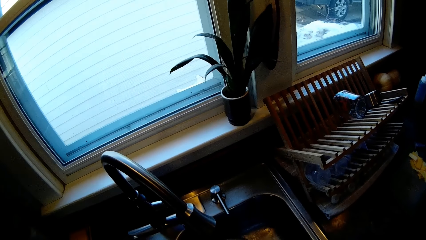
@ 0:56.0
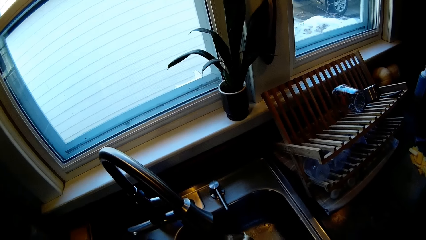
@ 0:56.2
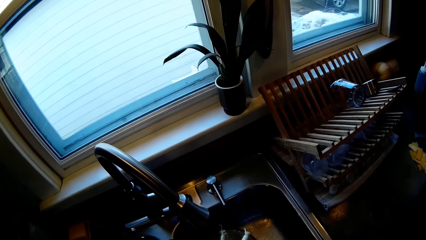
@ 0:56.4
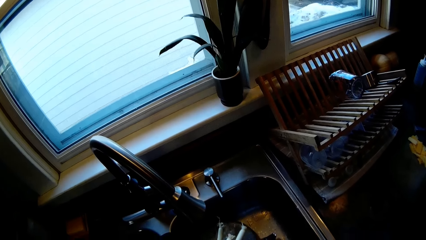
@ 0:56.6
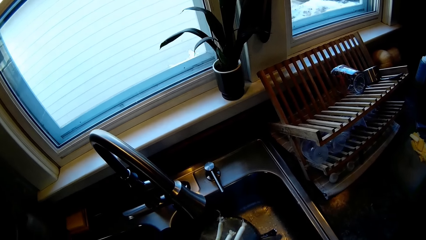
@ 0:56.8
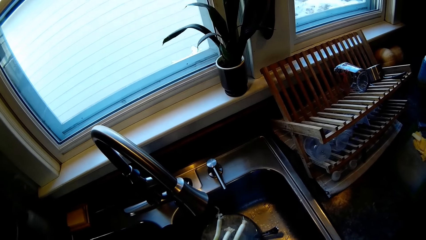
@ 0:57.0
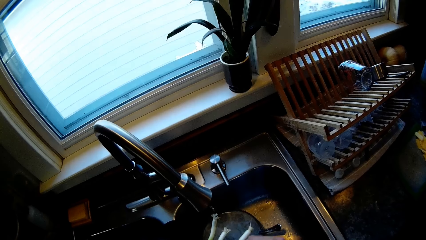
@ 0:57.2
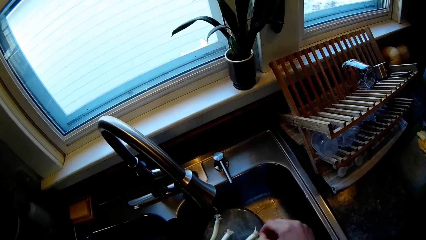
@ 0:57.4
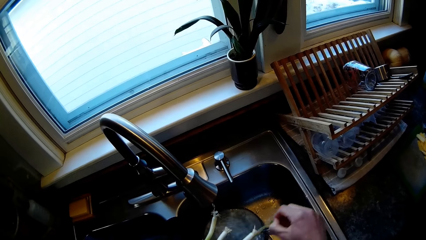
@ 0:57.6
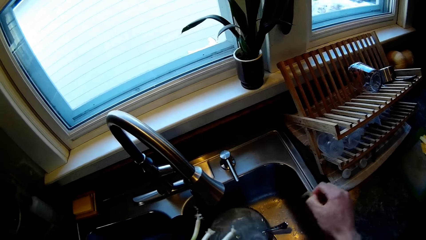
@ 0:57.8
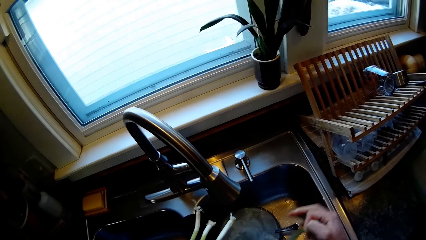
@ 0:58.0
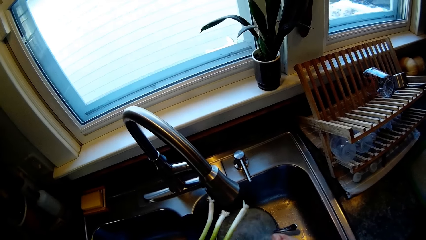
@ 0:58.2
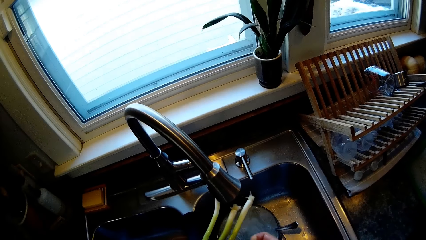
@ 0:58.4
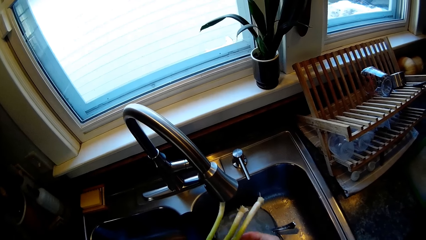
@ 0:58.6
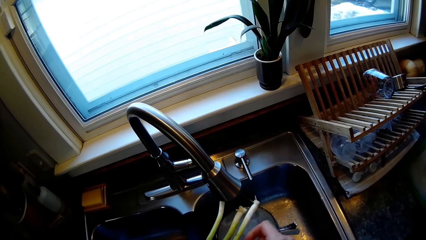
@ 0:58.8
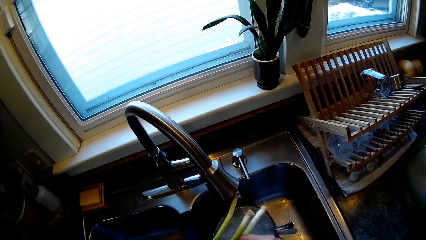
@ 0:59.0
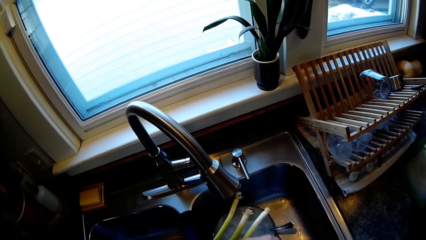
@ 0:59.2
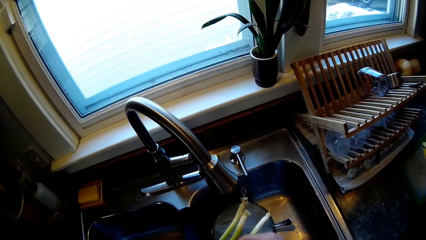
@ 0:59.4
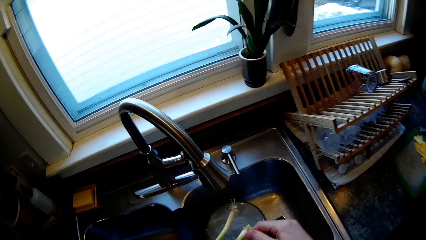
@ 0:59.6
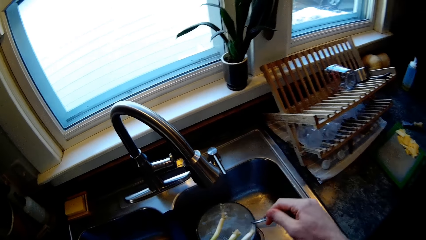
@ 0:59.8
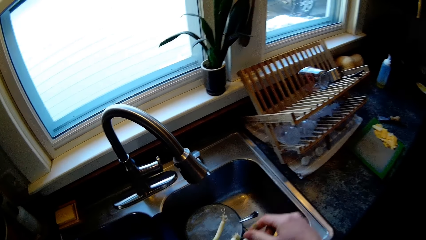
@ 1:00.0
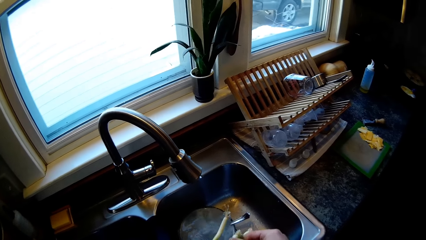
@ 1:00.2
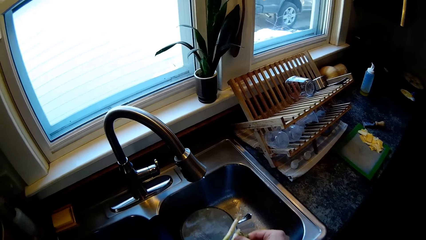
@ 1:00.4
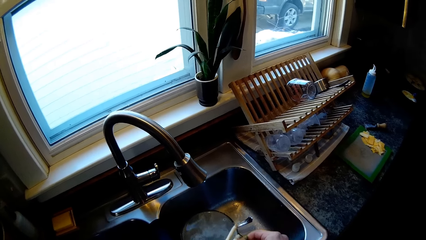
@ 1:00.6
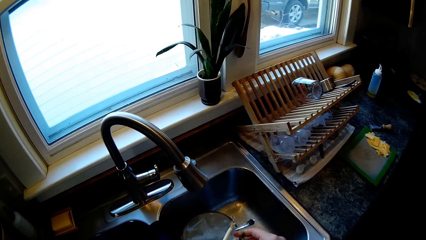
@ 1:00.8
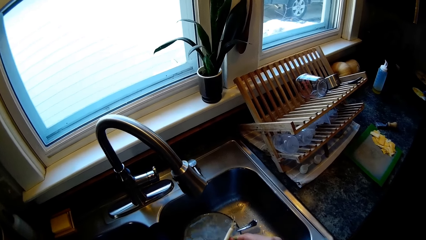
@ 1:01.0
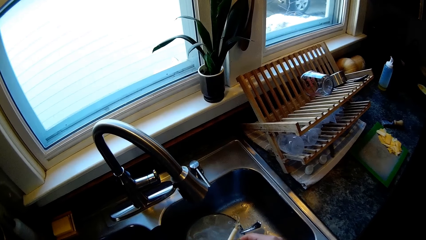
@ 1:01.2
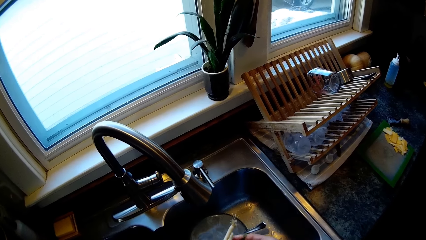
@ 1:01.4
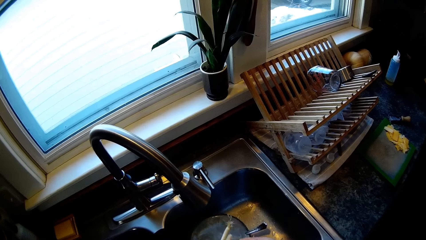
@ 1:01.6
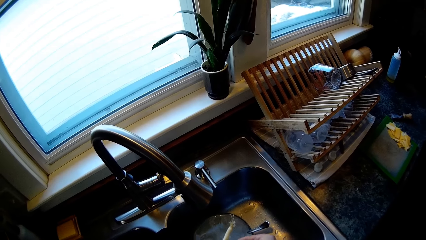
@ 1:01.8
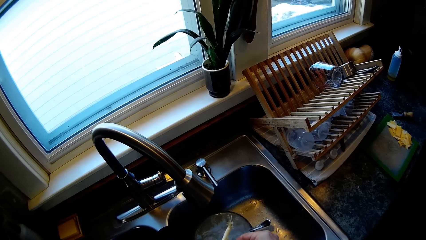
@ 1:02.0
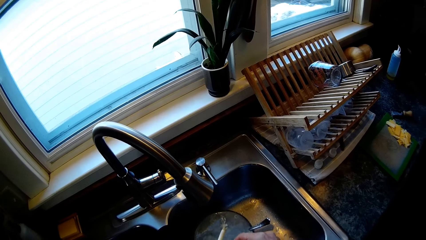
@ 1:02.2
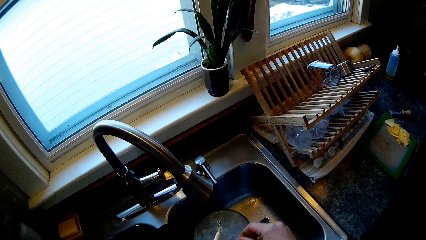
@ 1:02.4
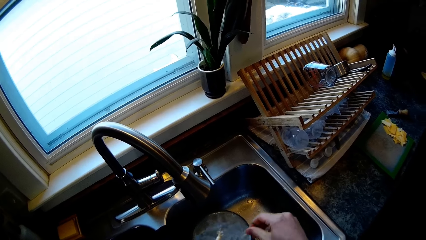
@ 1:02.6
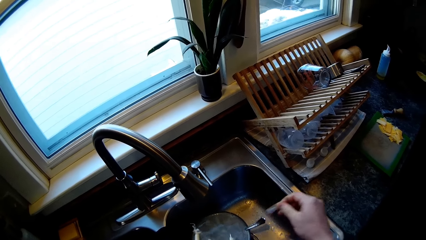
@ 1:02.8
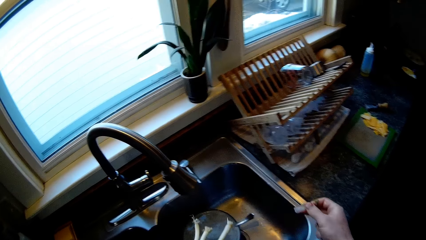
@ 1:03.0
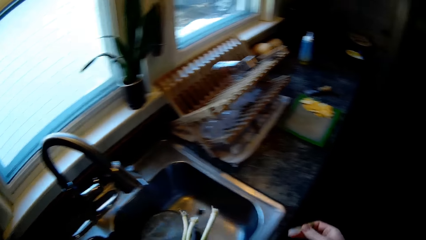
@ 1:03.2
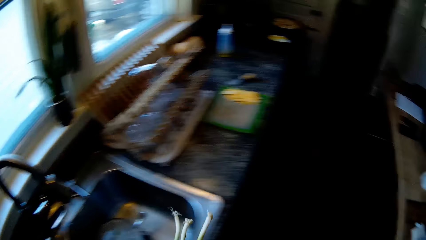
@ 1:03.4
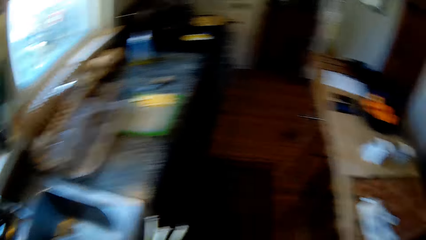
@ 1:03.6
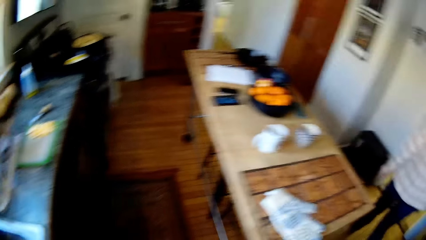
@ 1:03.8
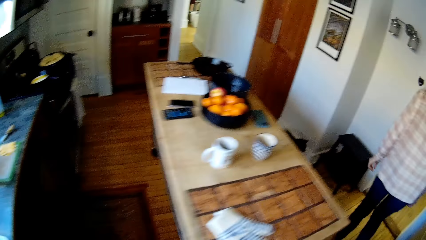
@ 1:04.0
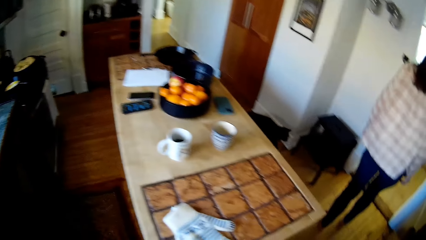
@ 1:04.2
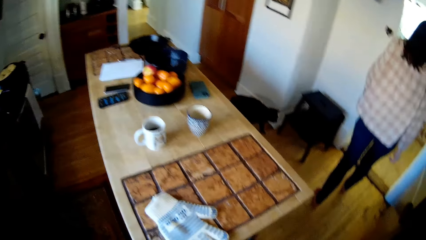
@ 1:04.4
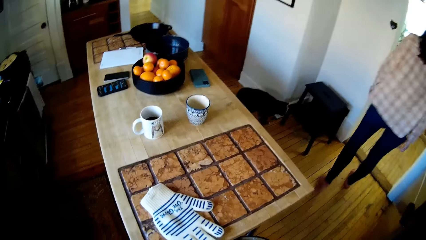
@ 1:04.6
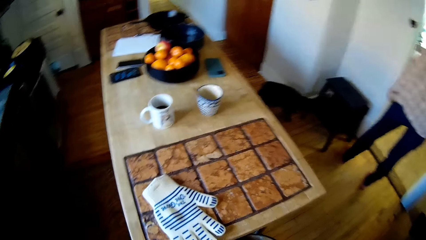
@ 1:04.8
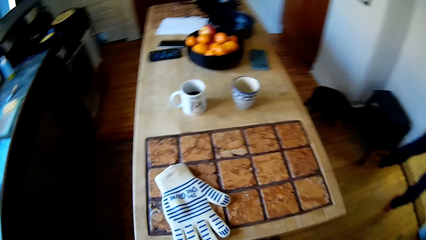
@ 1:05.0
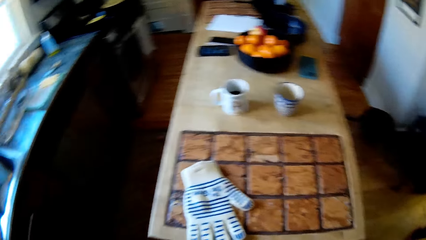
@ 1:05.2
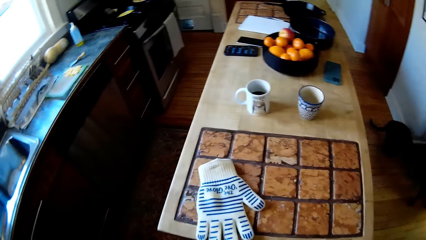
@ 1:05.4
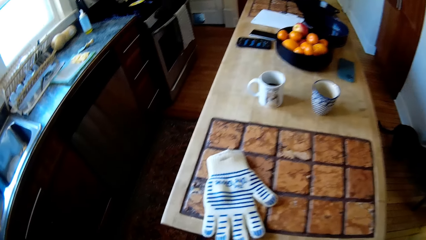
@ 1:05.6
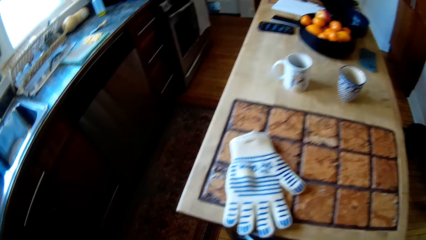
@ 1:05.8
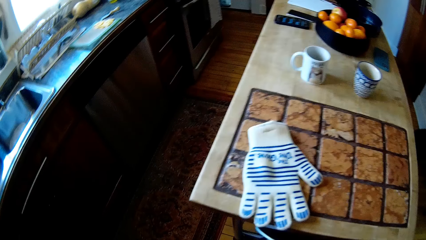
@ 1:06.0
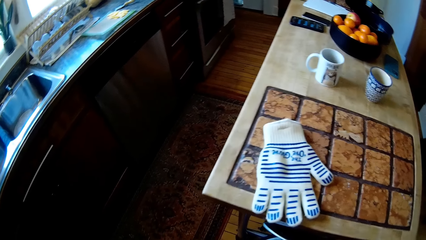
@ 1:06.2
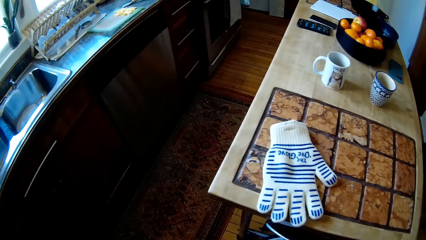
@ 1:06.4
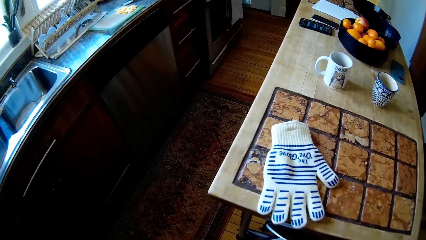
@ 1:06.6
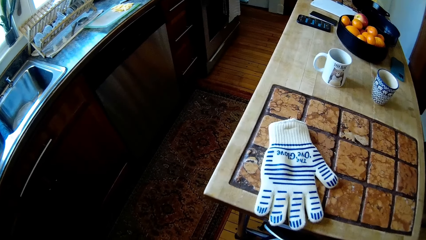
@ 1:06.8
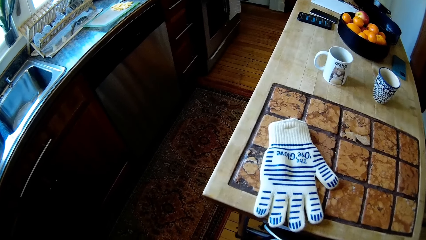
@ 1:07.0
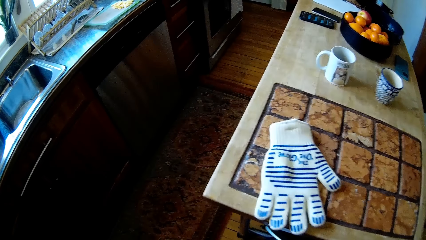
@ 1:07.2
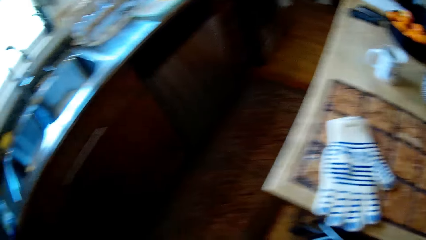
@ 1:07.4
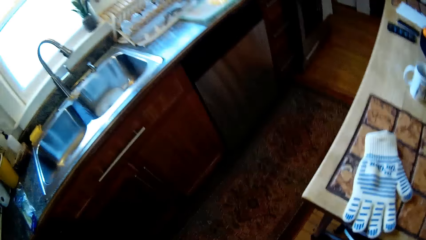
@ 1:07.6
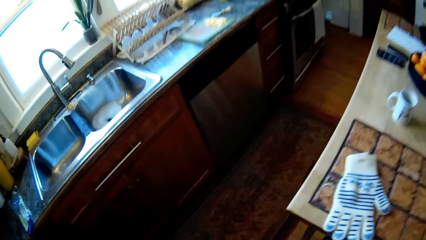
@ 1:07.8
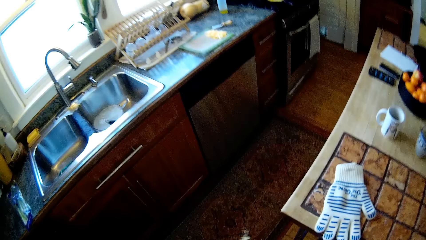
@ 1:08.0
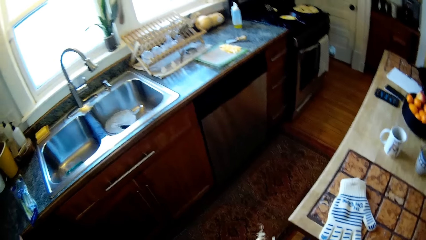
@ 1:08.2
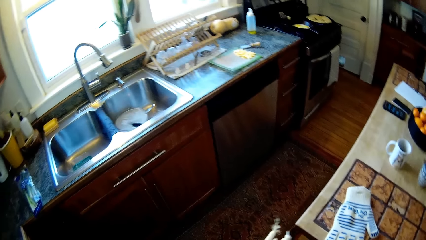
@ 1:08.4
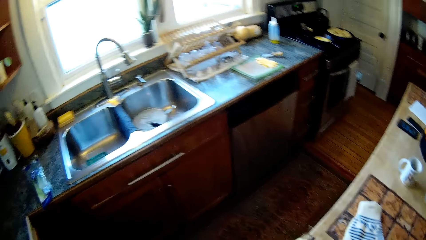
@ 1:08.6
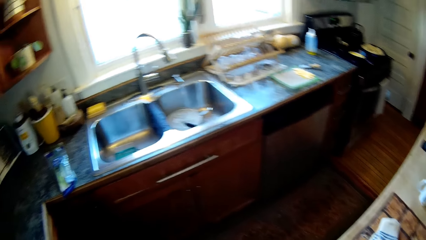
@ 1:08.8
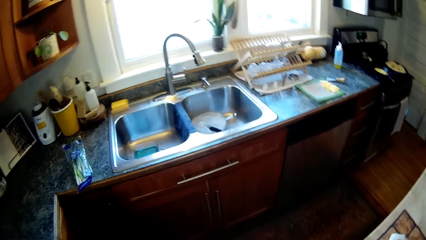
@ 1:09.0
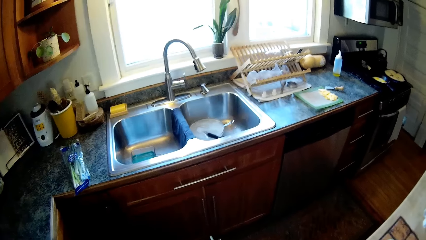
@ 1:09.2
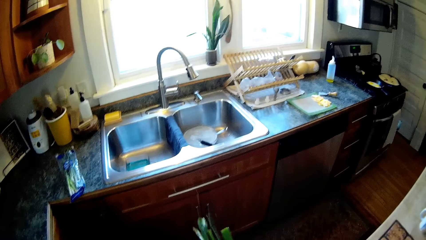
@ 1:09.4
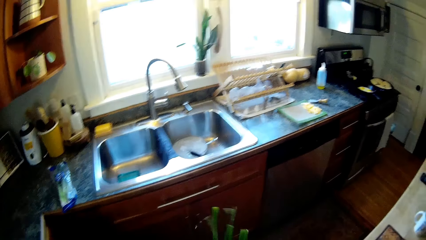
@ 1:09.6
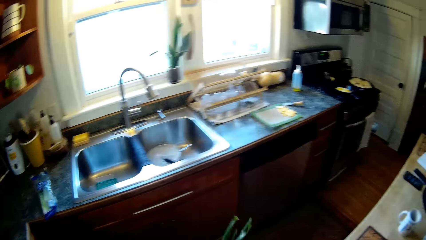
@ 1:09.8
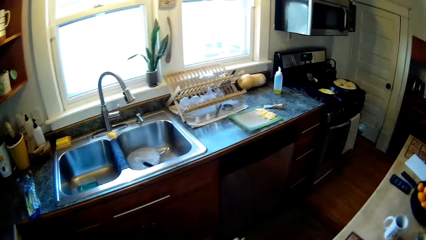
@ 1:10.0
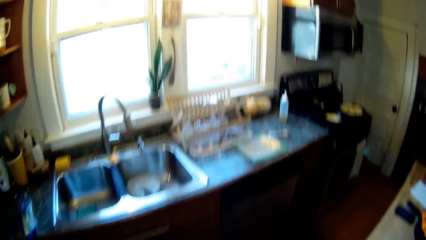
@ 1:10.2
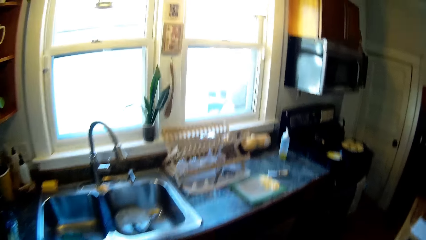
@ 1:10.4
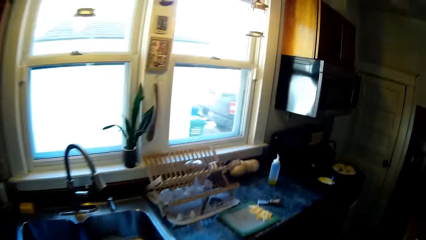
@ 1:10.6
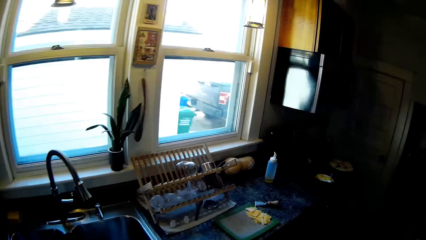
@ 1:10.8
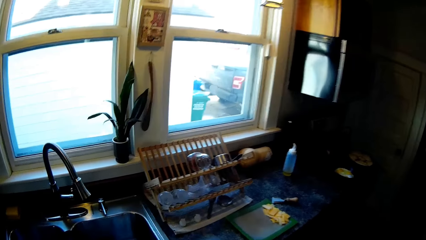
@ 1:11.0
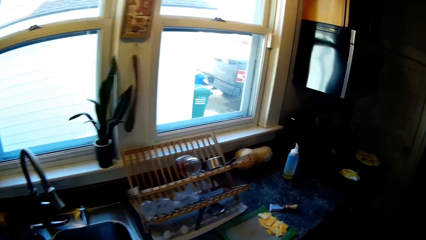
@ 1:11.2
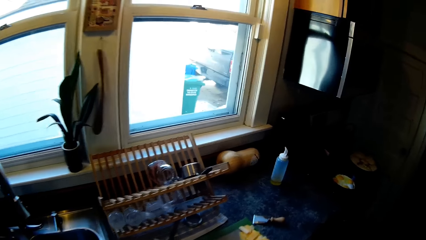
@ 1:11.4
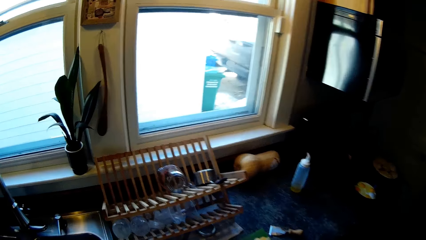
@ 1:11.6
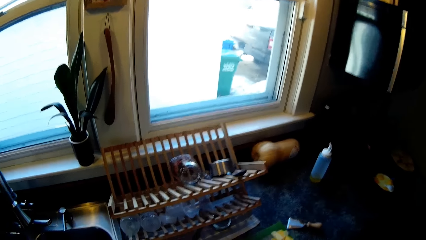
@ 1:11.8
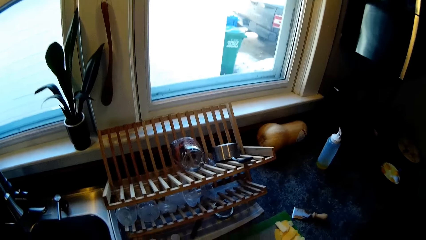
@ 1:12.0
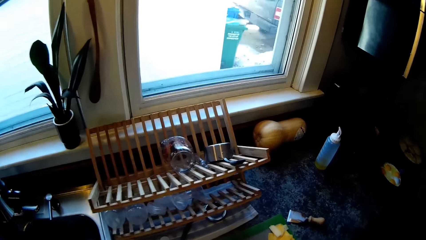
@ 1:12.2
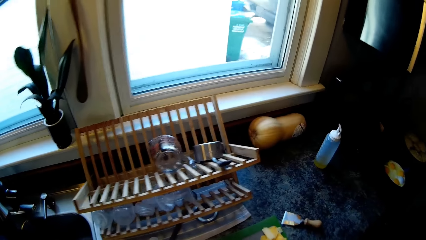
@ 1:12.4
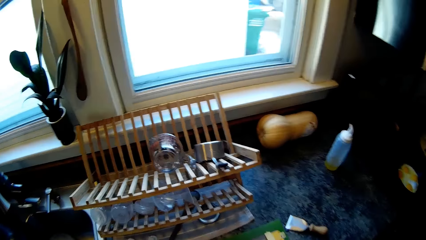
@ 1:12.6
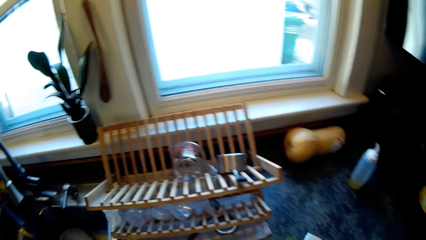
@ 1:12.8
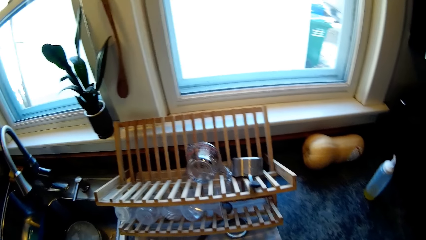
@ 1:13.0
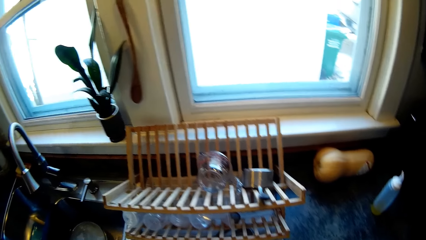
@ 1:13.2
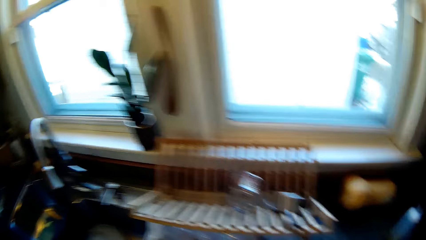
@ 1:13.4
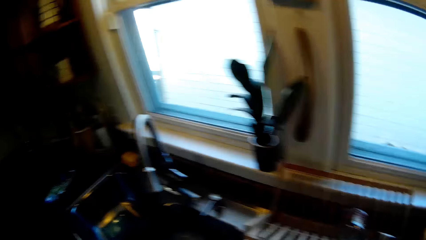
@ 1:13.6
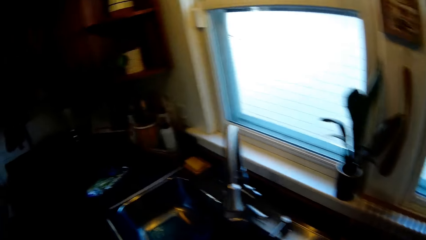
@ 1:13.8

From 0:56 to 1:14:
The camera wearer de-skins the spring onions in the kitchen sink with his right hand. The woman converses with the camera wearer.
